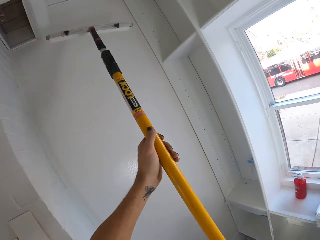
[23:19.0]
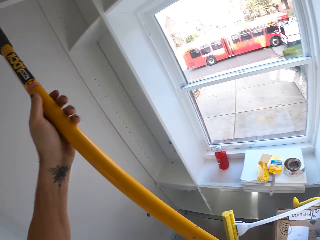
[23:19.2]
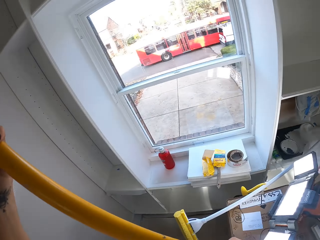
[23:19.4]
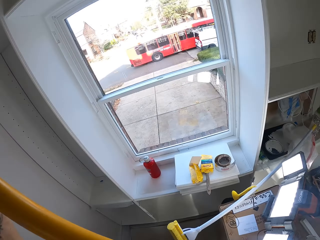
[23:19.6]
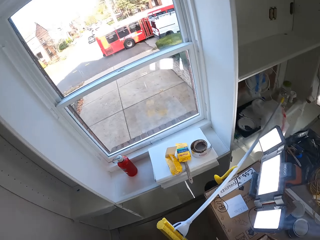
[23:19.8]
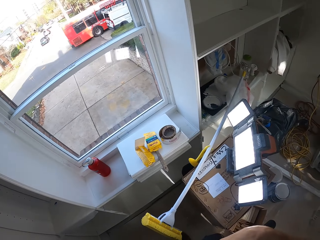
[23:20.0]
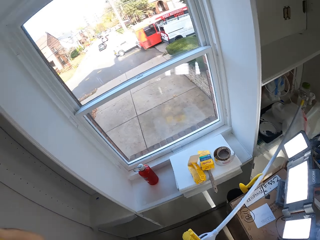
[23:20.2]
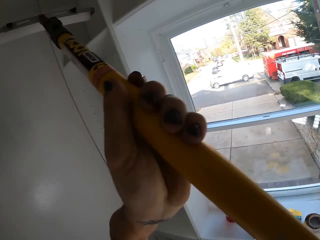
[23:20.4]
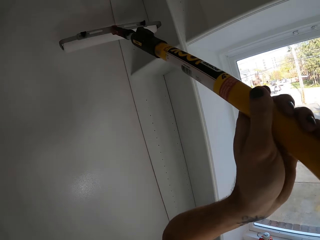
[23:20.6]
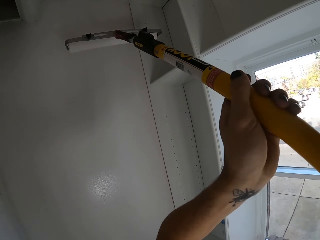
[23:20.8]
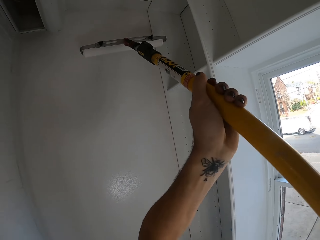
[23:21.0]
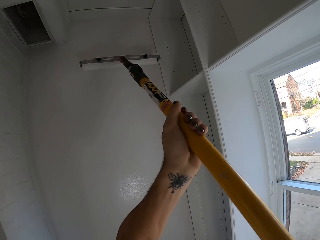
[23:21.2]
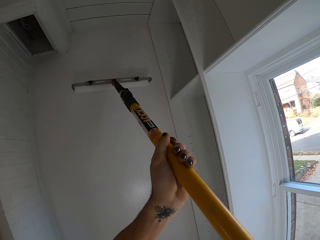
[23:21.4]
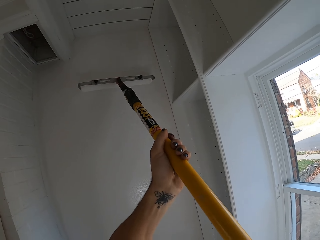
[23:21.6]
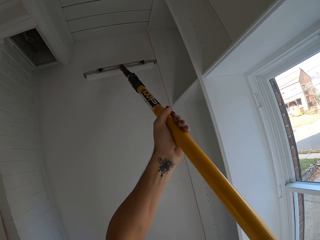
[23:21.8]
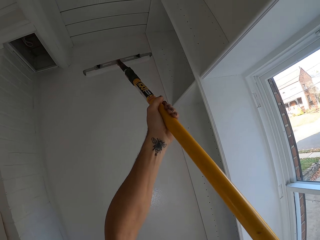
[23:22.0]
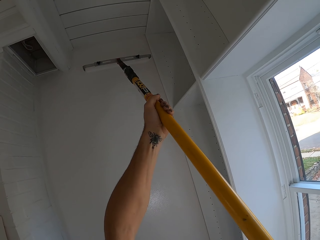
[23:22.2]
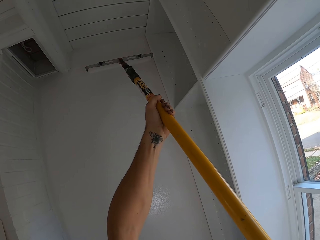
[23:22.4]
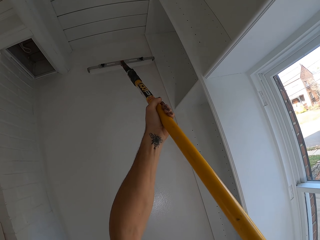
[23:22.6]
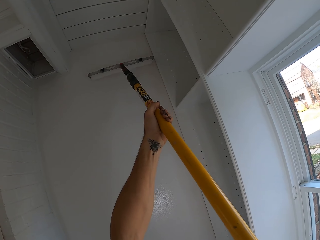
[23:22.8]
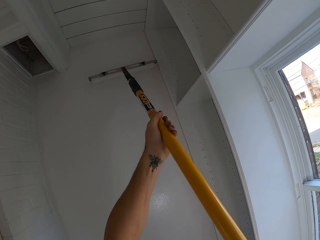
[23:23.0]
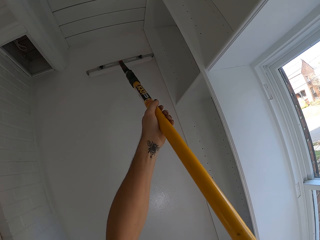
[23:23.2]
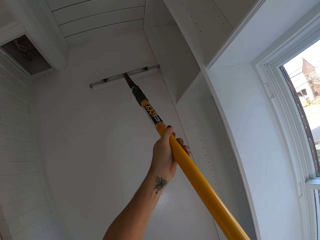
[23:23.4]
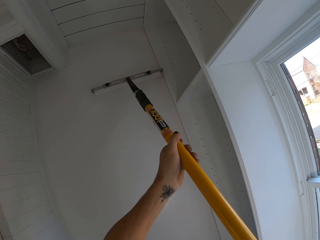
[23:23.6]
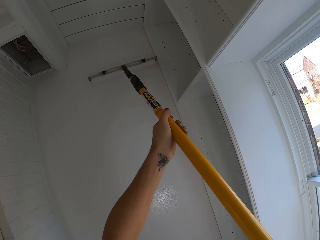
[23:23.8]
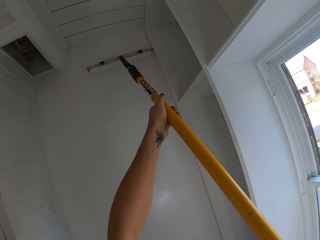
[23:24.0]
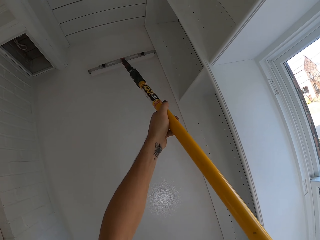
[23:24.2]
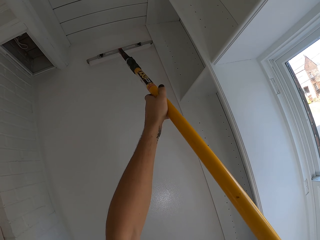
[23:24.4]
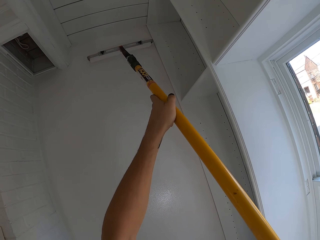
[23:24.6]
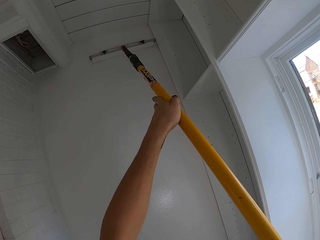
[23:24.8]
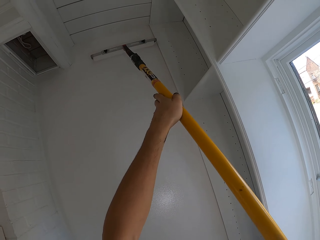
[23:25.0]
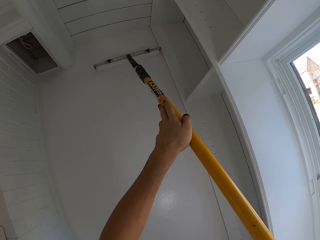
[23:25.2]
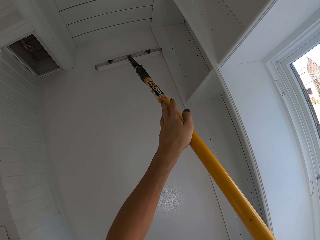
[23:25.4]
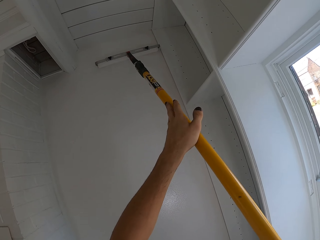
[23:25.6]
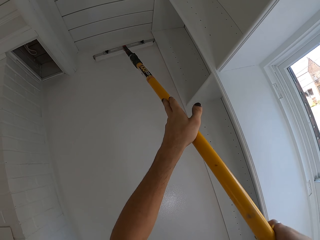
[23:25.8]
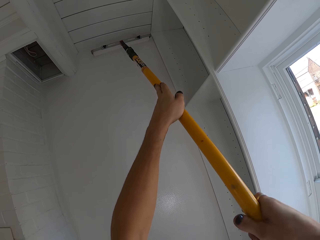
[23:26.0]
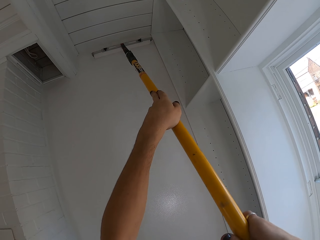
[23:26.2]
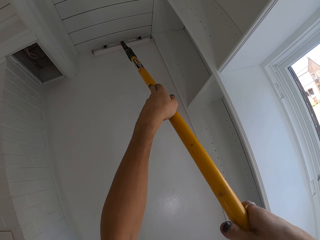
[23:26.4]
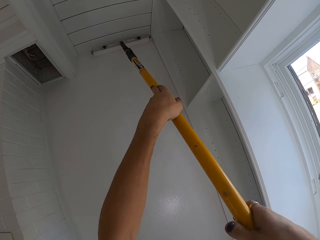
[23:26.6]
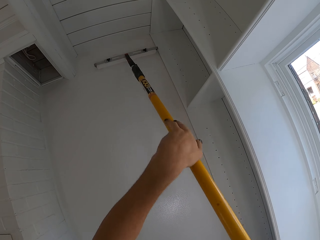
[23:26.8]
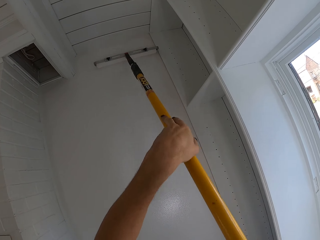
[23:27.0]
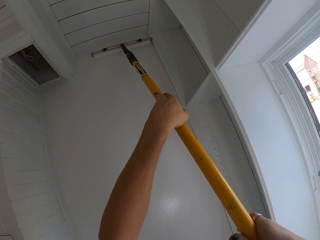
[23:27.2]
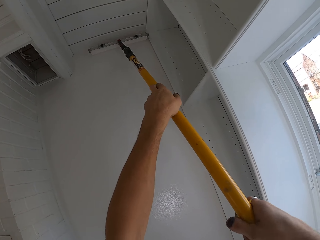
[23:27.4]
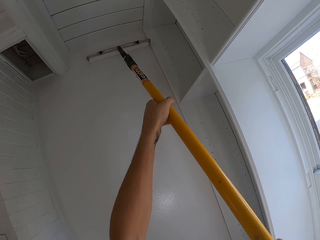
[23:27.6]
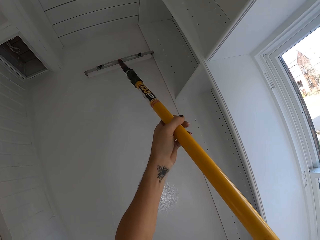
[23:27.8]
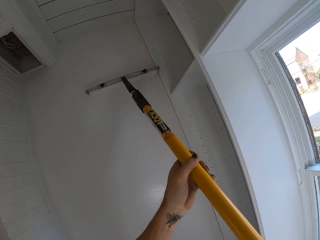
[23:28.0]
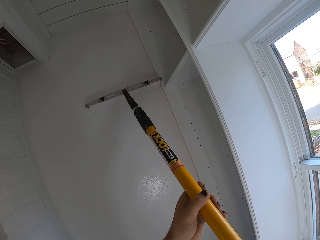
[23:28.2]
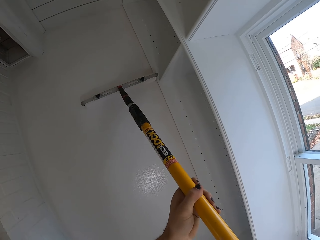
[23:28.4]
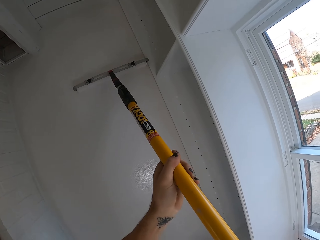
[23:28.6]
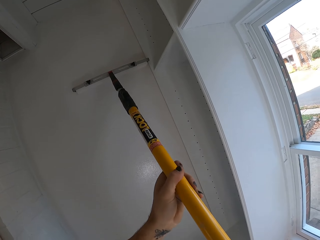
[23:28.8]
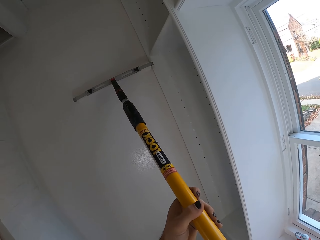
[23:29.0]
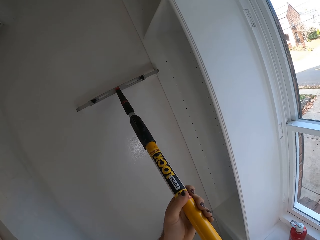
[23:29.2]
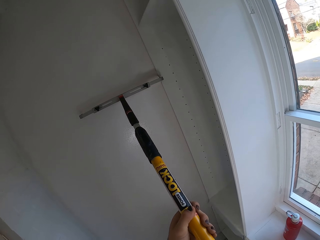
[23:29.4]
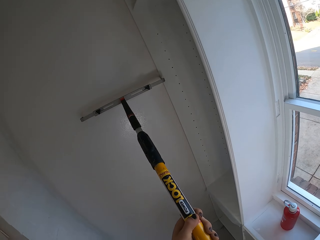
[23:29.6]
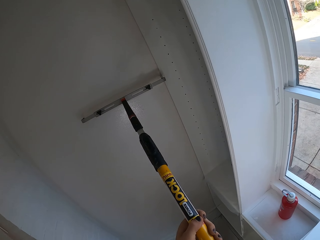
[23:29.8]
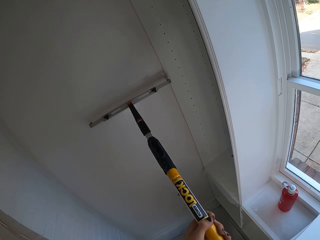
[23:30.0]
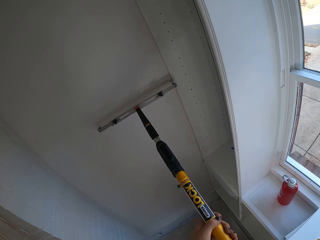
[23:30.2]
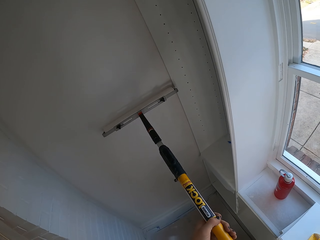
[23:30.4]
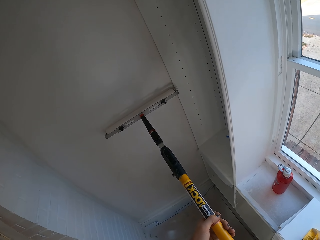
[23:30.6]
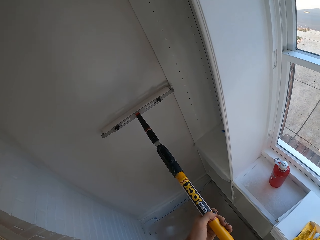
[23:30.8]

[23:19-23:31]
The camera wearer looks around the room. They paint the wall.

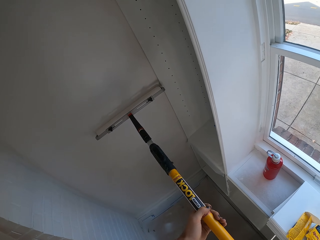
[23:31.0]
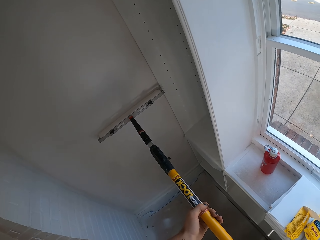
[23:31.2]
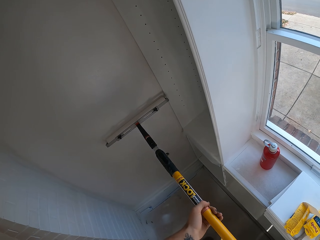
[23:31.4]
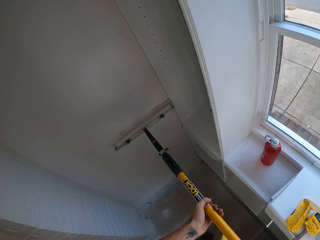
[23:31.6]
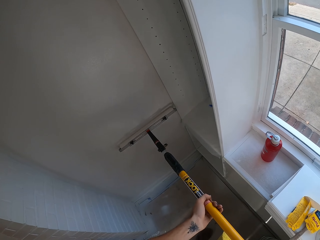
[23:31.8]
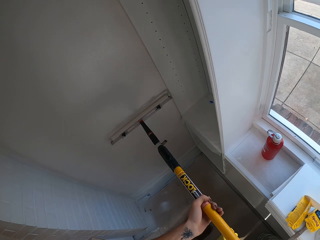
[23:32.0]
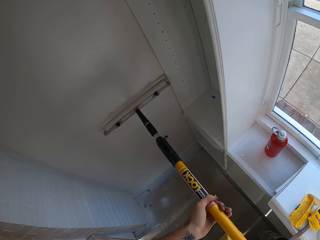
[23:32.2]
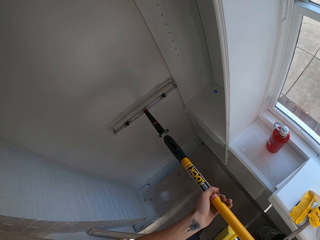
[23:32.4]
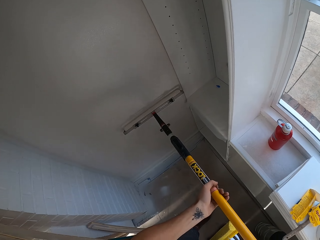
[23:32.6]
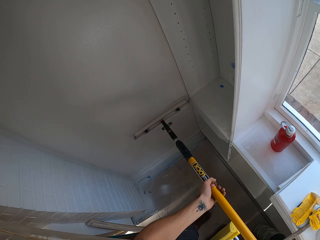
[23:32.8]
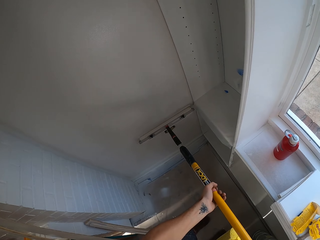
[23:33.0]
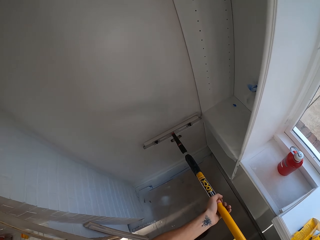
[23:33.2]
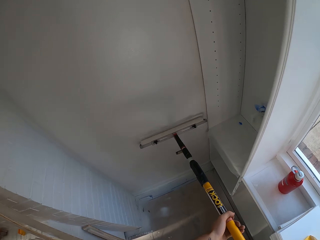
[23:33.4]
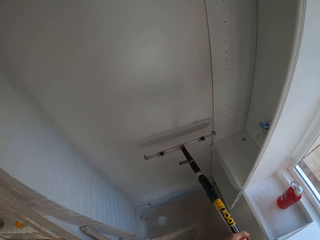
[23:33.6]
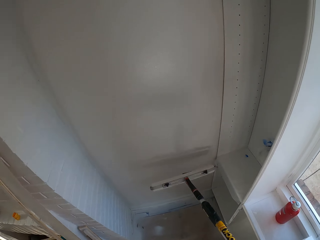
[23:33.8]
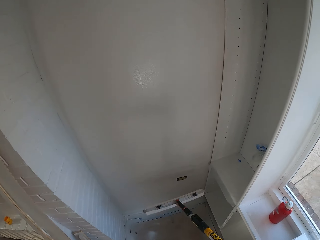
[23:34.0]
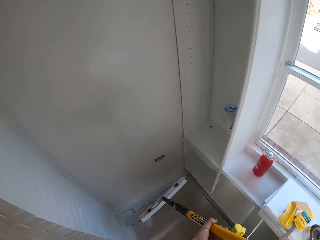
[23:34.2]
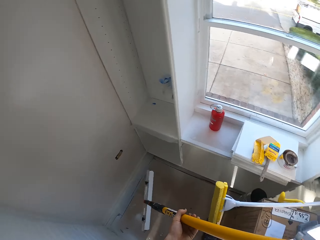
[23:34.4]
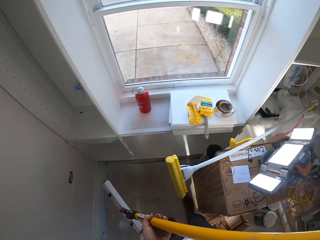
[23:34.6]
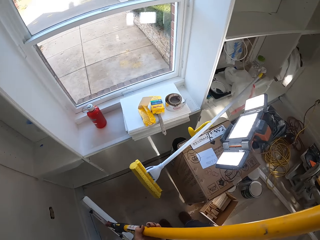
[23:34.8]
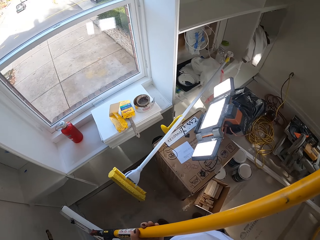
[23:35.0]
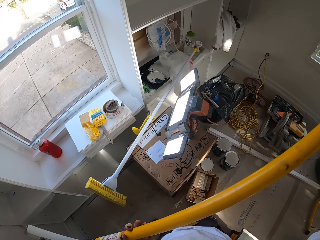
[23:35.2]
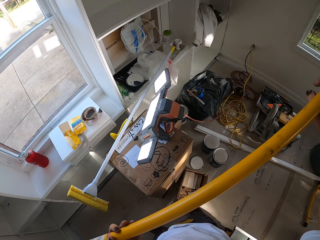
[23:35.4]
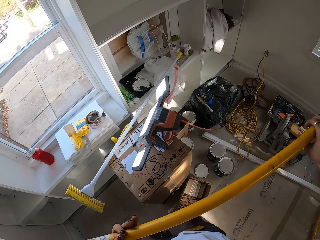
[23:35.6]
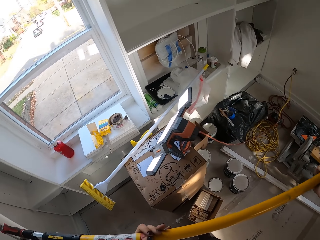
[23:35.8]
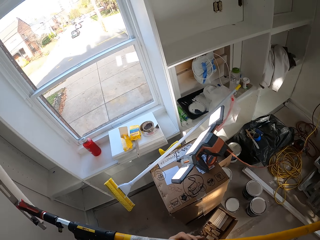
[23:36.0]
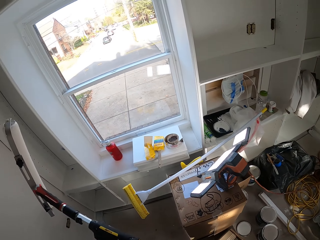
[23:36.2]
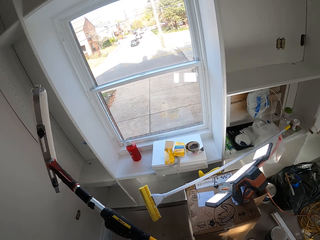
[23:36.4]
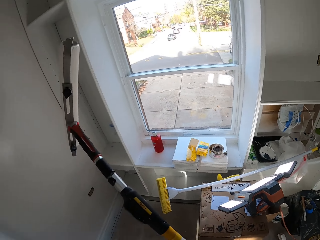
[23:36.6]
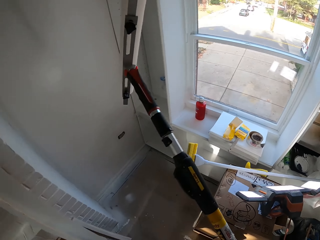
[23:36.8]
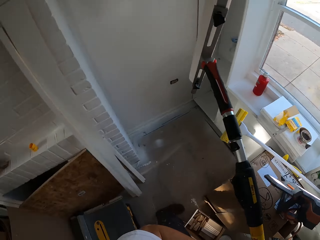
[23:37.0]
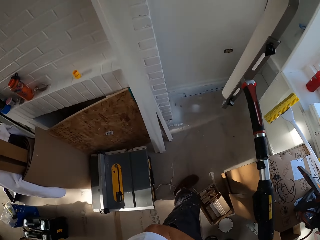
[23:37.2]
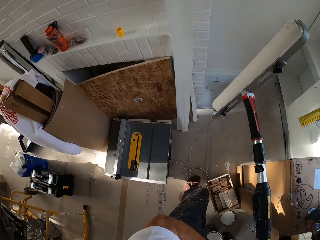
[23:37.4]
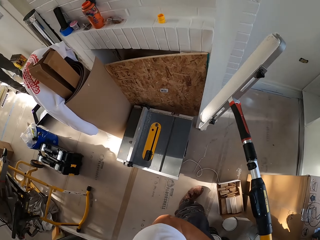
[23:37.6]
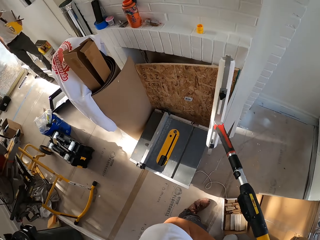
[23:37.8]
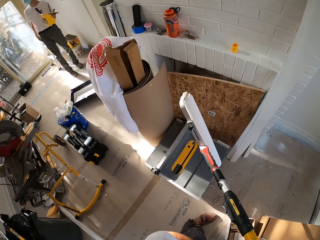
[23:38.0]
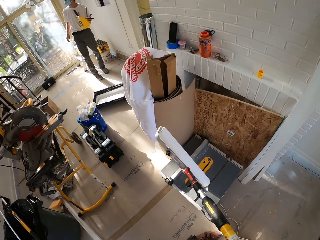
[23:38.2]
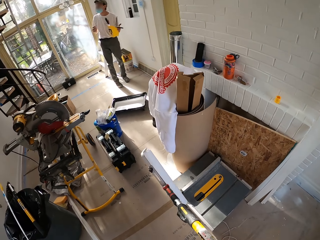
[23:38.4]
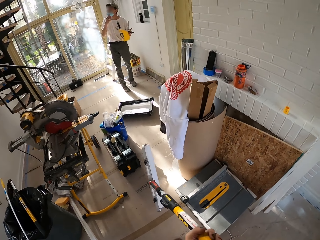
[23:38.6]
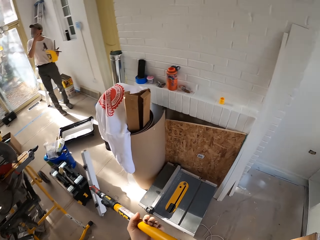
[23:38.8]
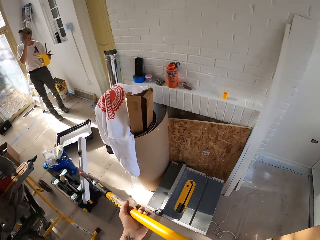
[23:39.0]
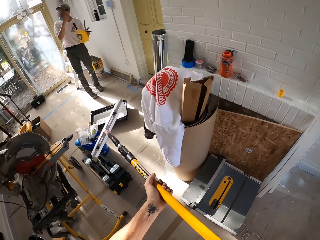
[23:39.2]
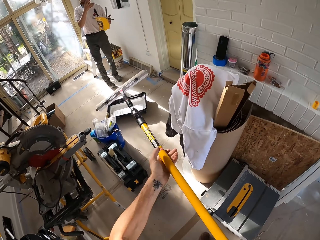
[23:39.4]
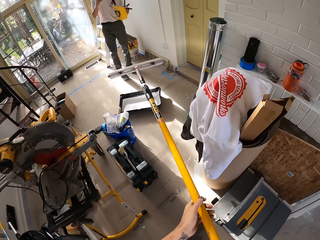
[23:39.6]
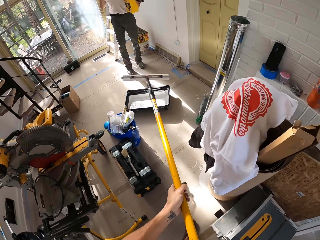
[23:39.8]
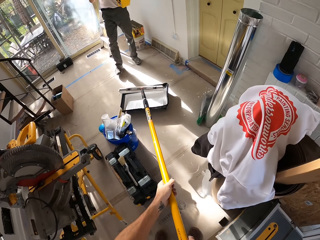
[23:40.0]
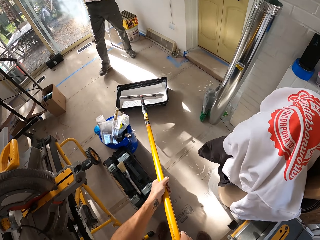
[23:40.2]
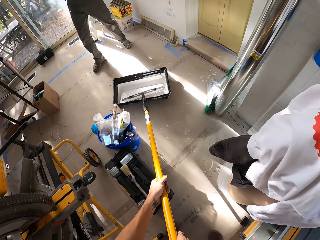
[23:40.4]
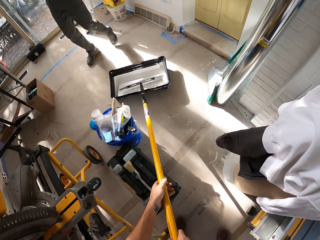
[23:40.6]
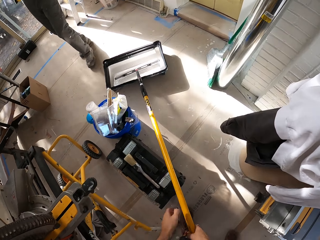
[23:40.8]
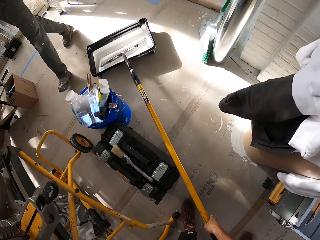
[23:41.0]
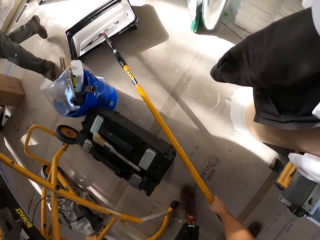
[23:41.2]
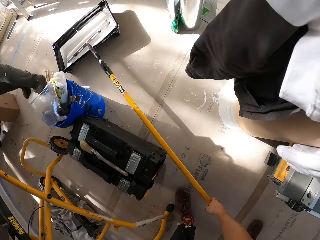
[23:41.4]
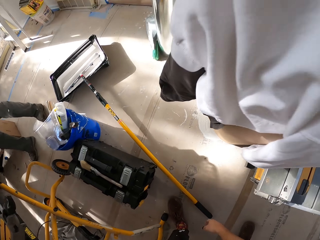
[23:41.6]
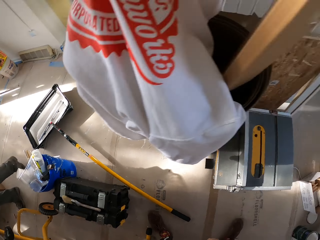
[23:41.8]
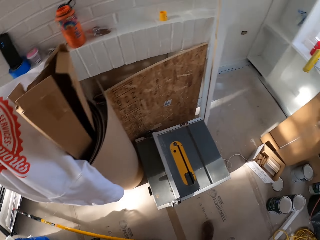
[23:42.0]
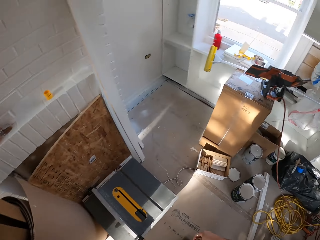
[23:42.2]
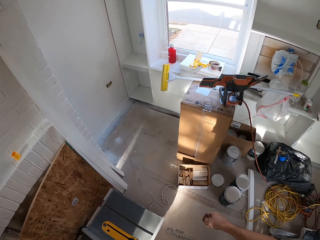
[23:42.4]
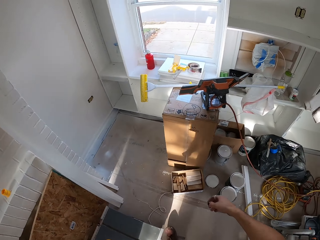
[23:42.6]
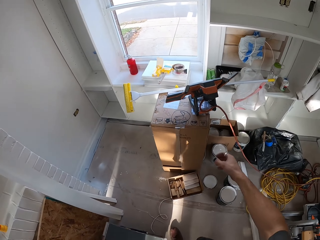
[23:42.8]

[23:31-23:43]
The camera wearer holds a roller. They move in the room. They dip the paint roller on the paint. They drop the roller. They move in the room.
